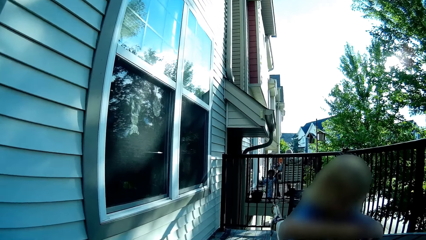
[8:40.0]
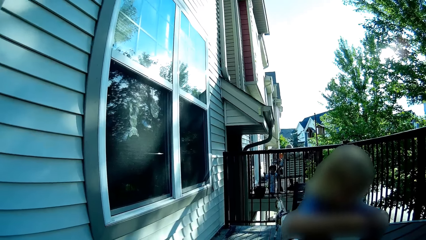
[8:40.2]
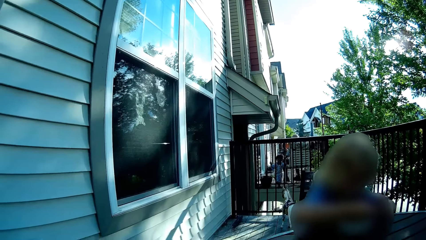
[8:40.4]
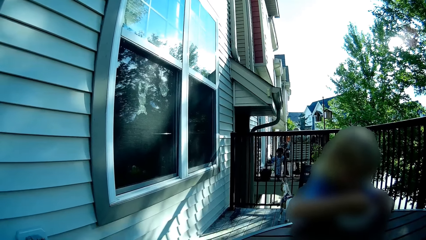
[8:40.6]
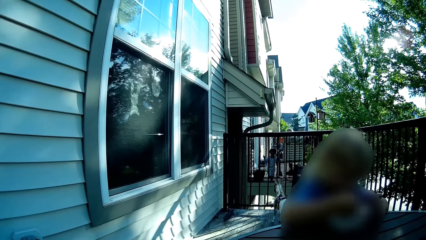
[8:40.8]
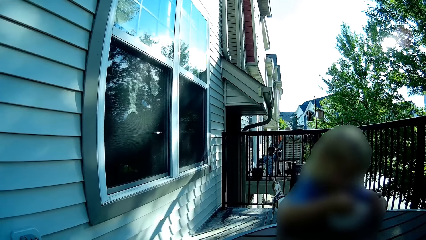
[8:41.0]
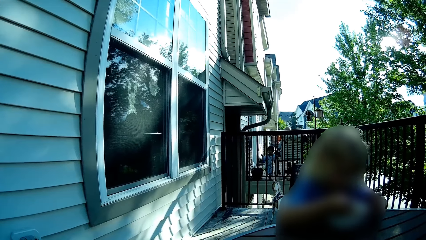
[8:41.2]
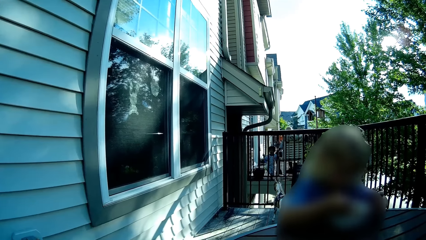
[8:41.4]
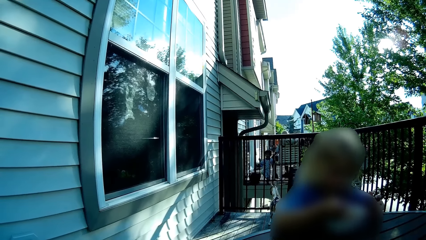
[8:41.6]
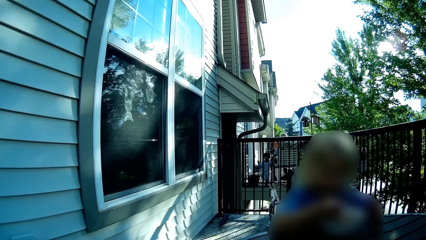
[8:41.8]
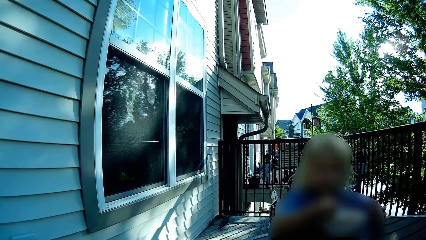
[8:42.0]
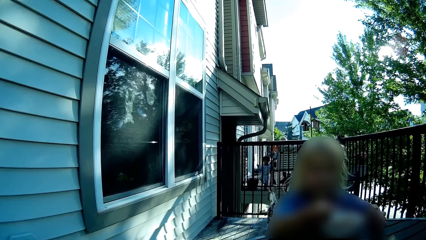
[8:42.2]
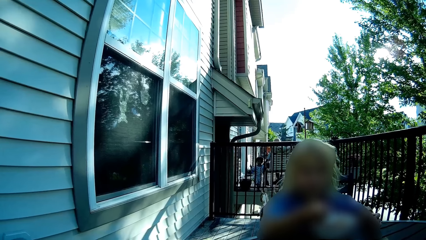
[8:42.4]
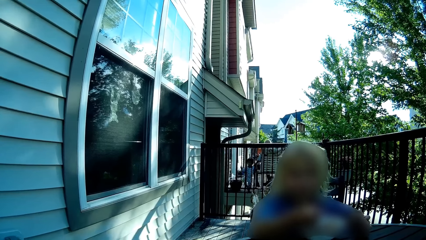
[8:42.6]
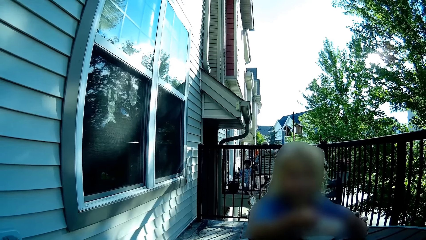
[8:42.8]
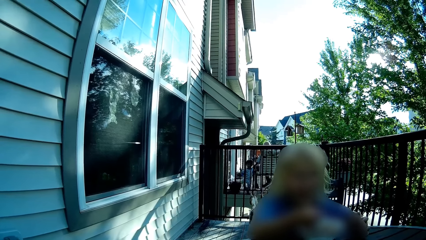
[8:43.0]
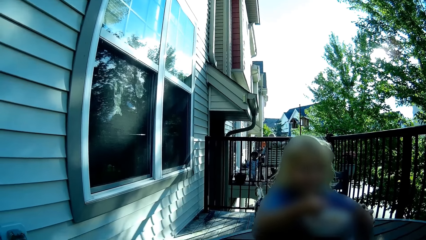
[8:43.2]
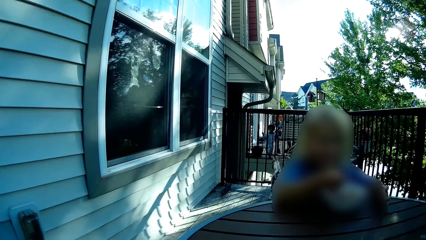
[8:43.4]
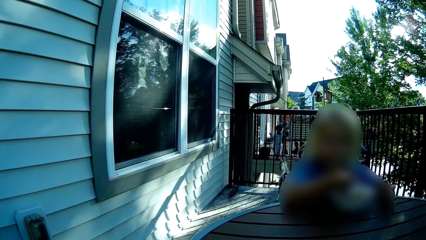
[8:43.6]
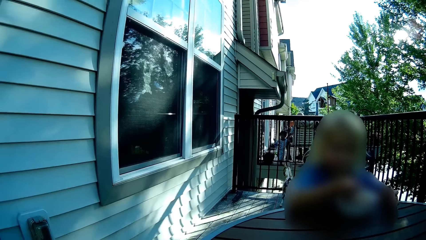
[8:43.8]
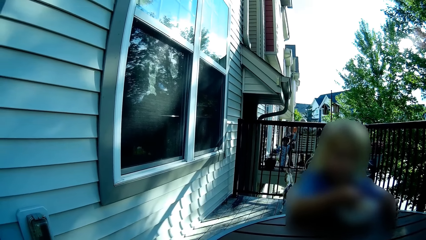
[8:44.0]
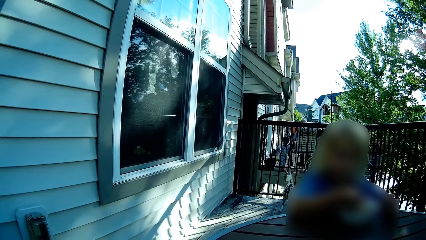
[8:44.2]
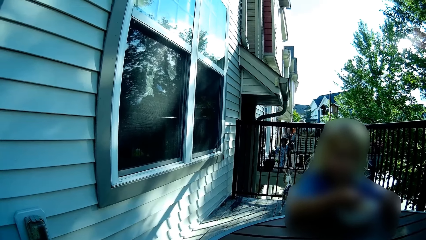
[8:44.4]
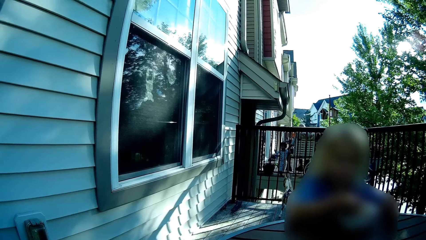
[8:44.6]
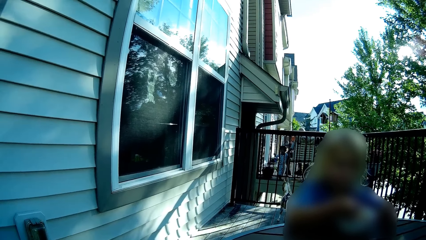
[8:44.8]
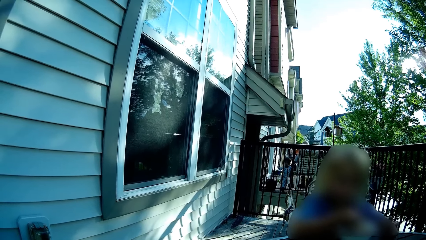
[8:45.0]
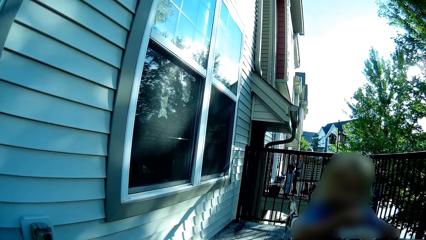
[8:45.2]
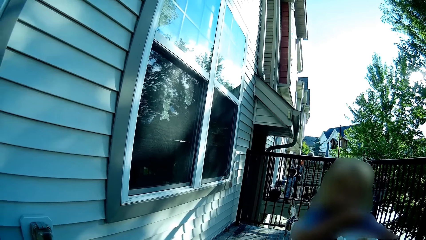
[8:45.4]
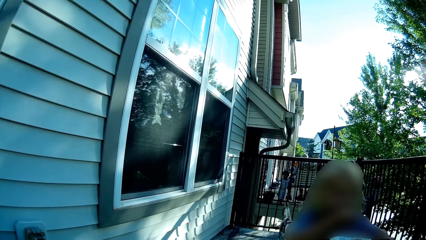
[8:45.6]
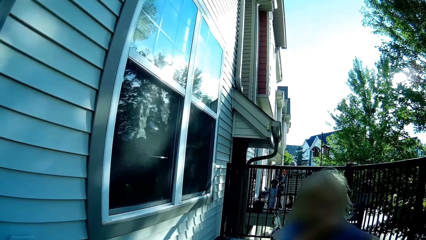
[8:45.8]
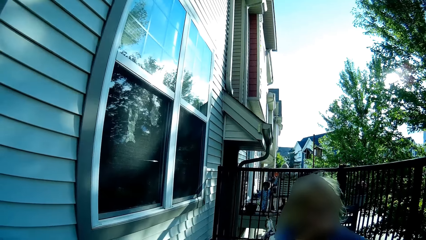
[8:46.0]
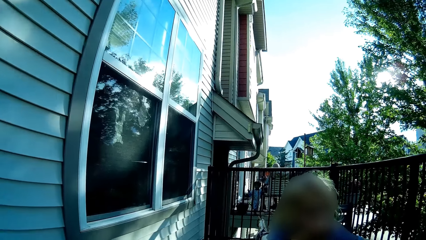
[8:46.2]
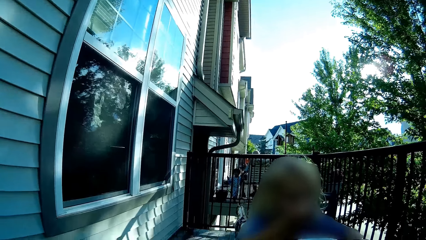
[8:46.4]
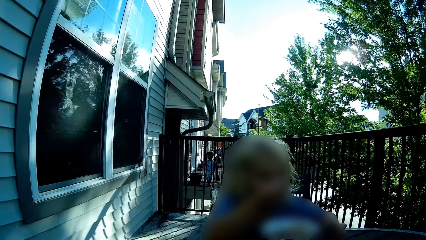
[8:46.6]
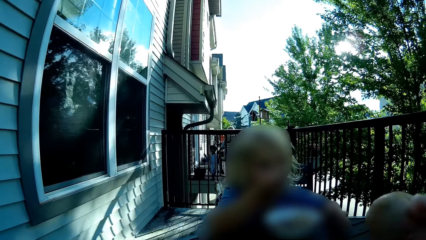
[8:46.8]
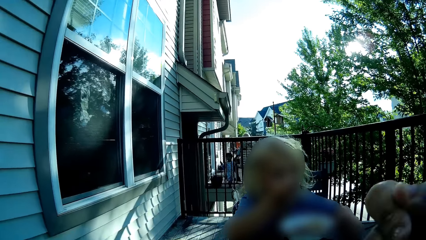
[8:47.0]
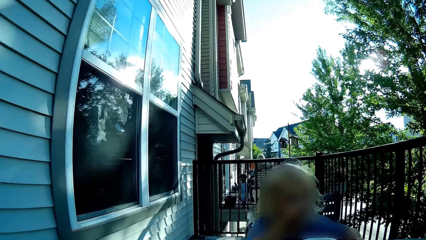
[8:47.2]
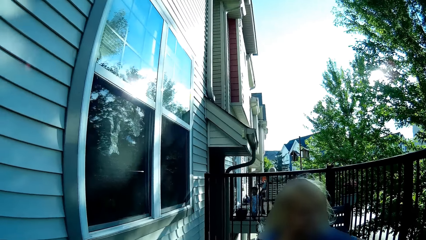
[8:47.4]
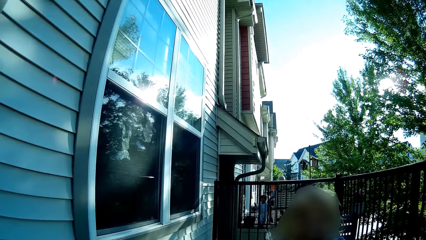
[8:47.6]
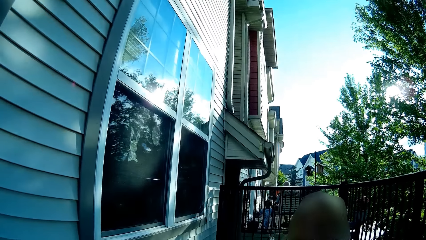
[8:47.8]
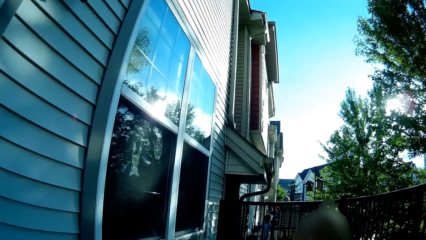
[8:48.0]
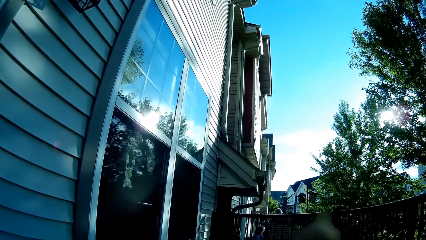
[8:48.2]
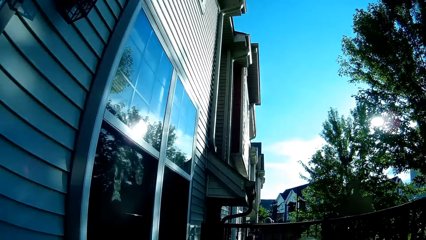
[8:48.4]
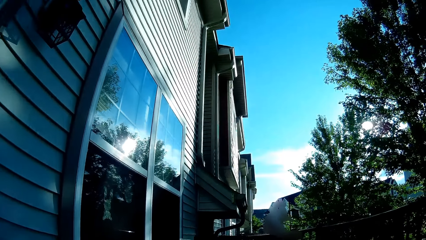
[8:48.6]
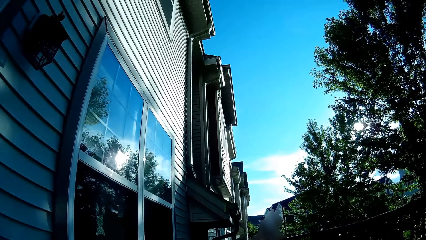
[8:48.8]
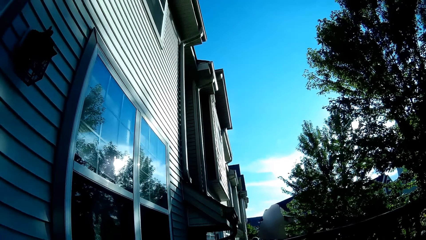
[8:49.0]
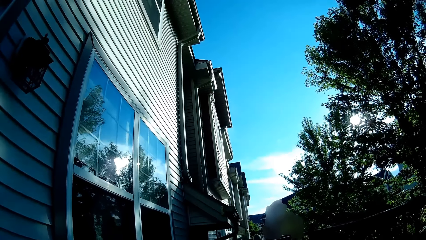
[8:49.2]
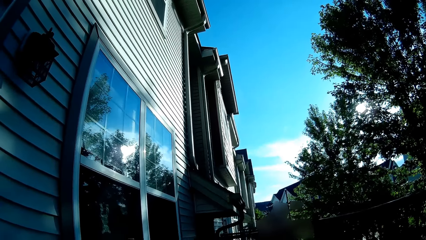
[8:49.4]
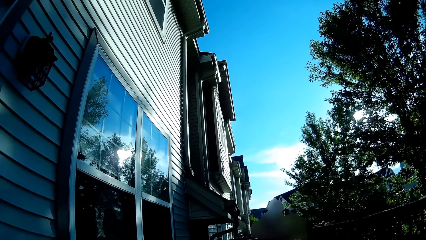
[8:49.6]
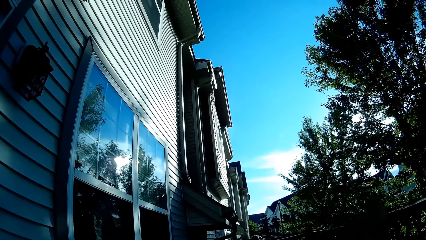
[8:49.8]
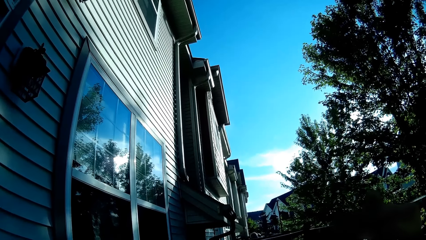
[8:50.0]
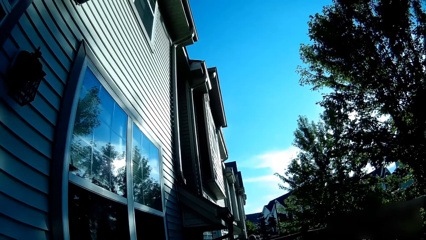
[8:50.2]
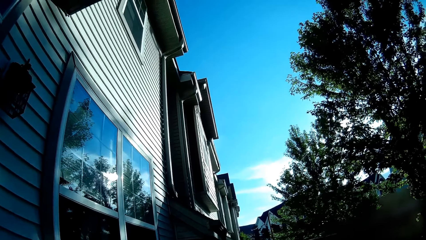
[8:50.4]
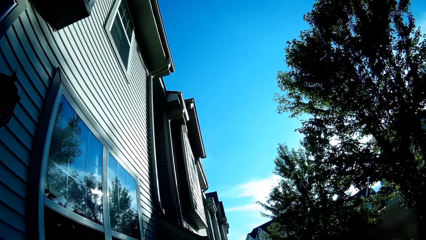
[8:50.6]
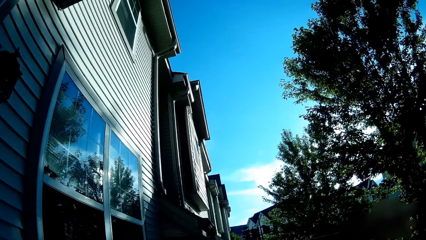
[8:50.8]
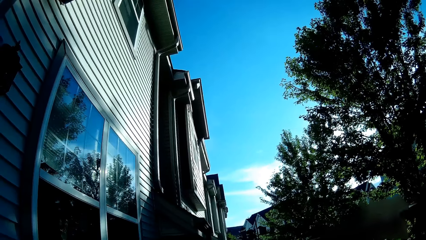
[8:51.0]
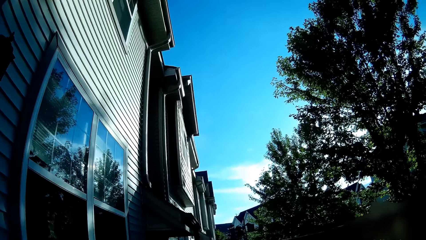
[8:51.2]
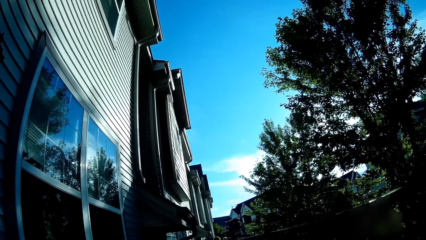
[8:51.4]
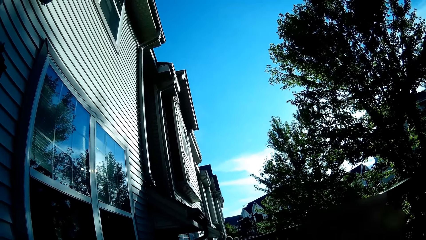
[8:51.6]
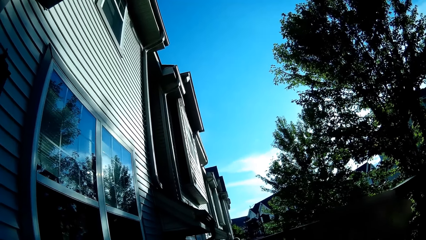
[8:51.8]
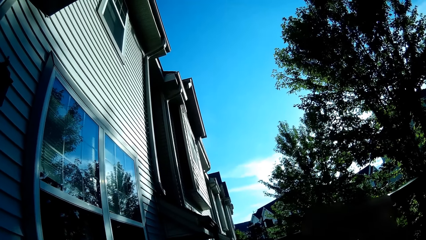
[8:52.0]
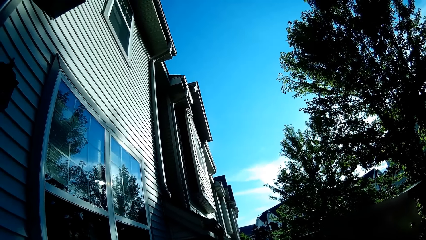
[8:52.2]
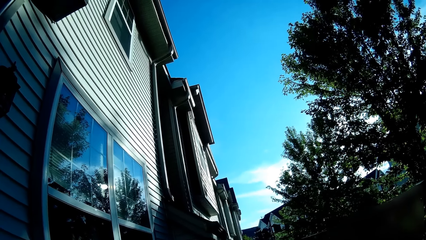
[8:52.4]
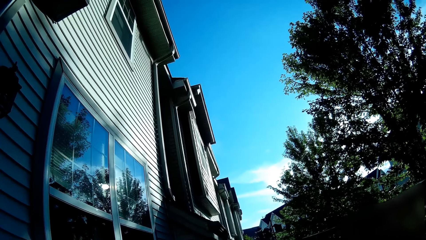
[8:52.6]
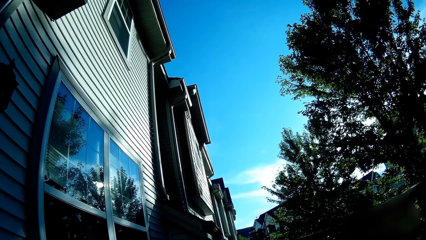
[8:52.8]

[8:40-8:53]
The camera wearer looks around. She eats with a spoon in her right hand. She puts the hand down.

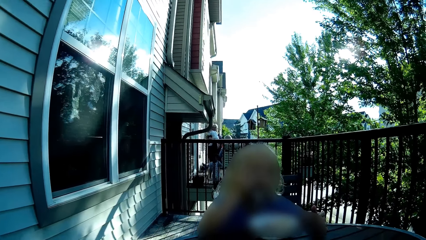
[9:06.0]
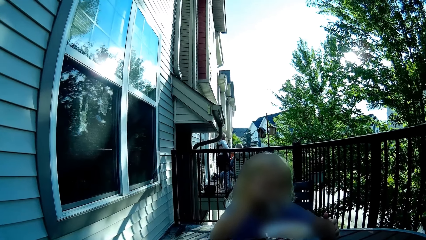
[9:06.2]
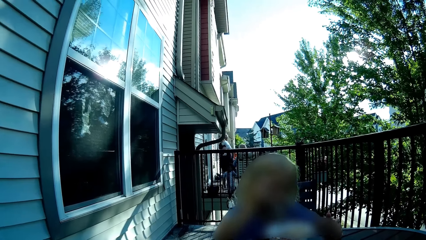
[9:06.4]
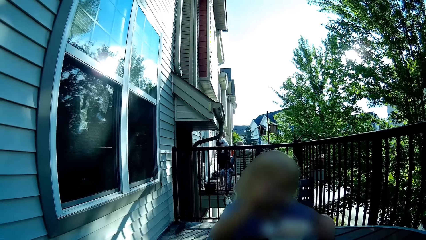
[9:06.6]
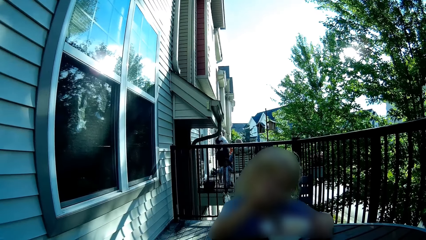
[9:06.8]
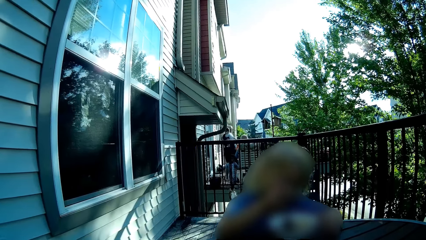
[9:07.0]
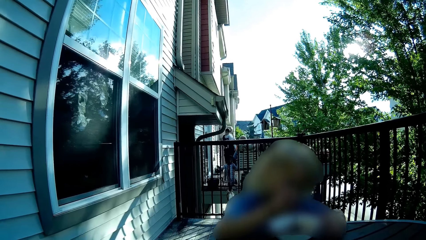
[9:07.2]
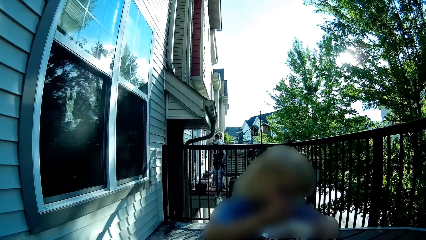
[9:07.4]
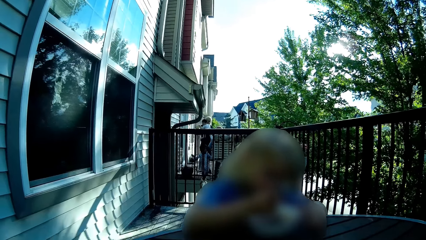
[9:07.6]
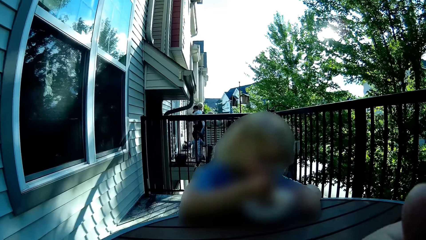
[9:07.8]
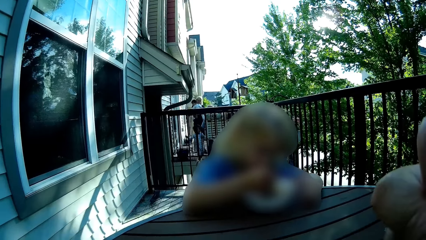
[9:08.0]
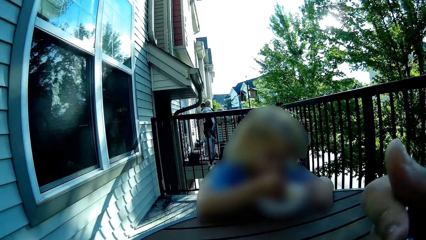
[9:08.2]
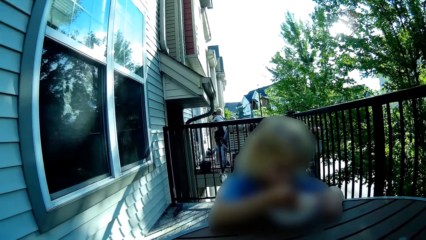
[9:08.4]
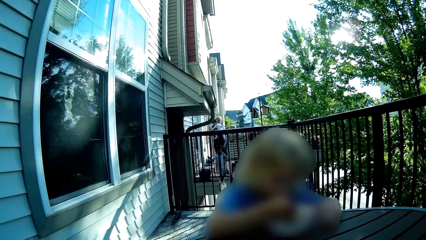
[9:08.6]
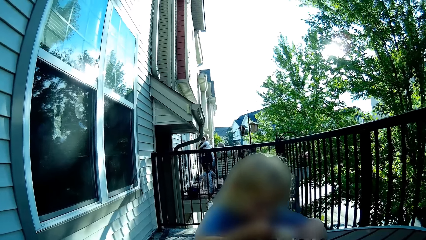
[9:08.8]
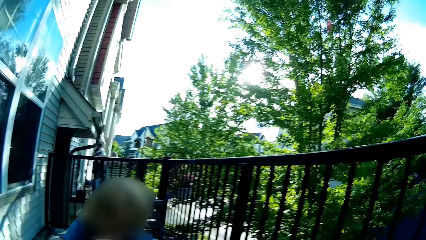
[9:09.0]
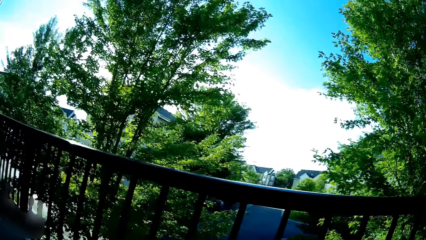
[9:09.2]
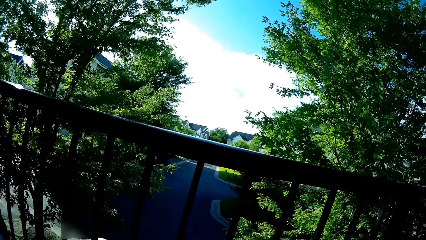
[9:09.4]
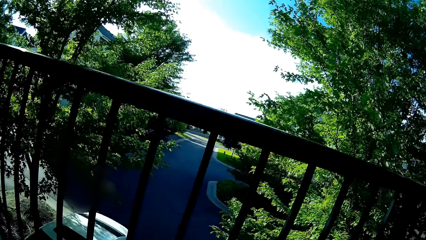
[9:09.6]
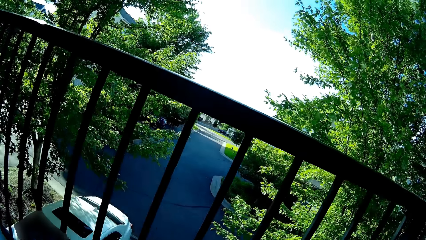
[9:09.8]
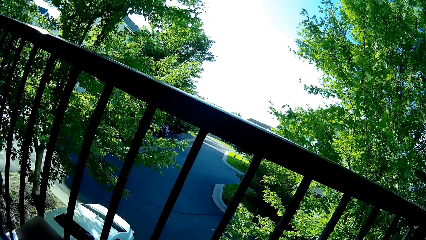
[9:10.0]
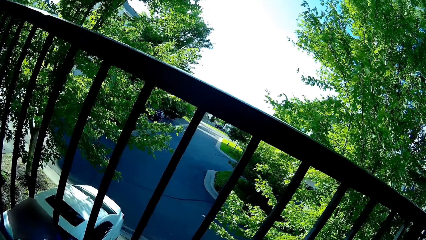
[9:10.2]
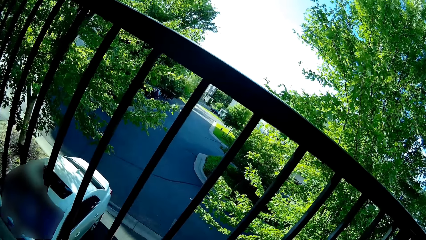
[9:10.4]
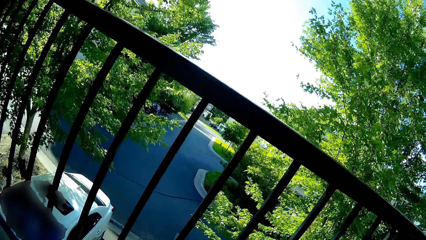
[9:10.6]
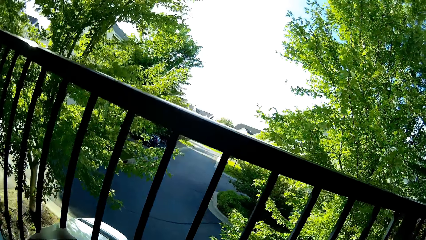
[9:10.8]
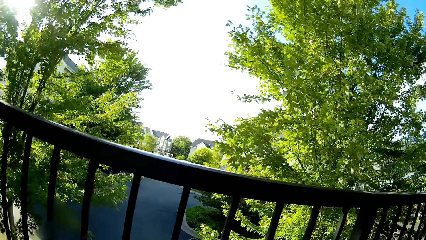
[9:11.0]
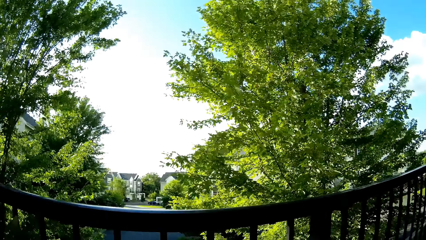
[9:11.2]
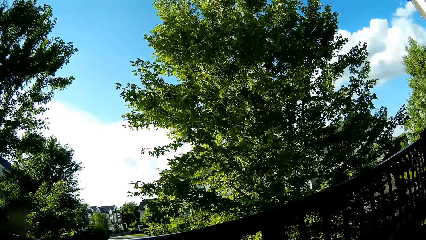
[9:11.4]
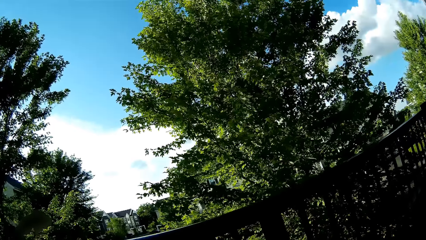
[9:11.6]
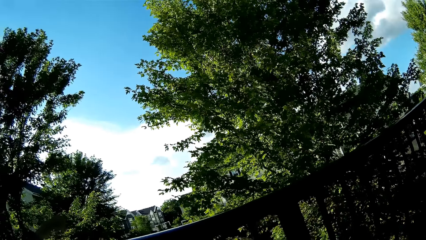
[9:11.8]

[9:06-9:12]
The camera wearer eats with a spoon in her right hand. She looks around and puts the hand down.
